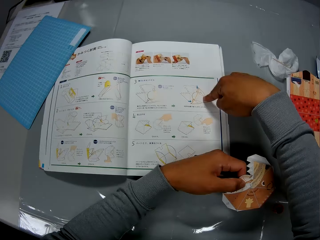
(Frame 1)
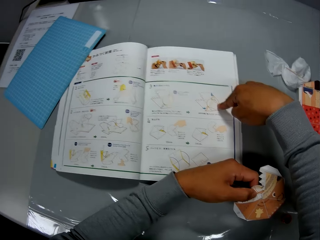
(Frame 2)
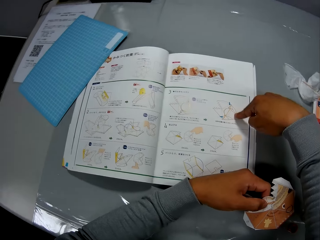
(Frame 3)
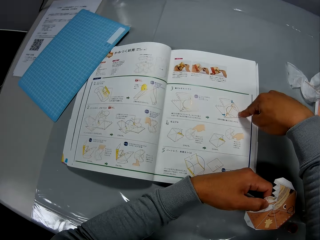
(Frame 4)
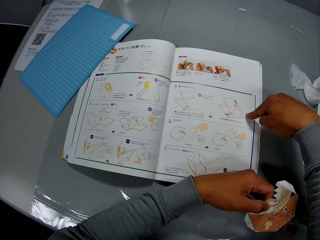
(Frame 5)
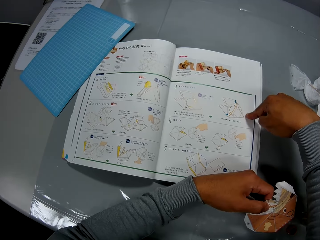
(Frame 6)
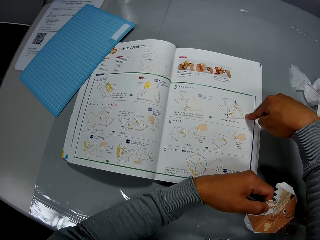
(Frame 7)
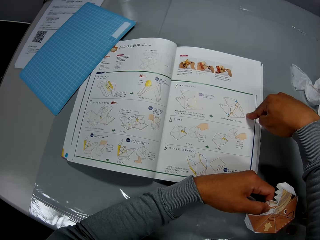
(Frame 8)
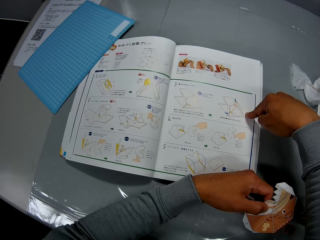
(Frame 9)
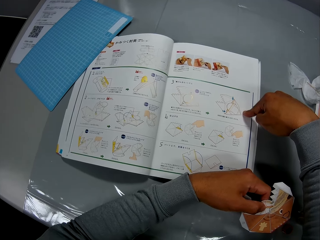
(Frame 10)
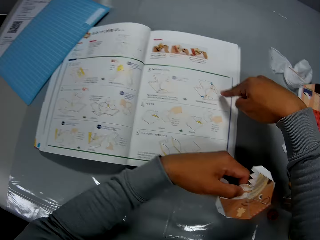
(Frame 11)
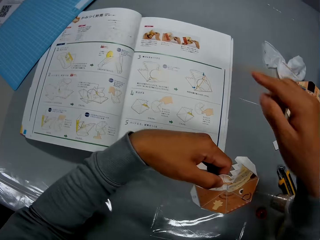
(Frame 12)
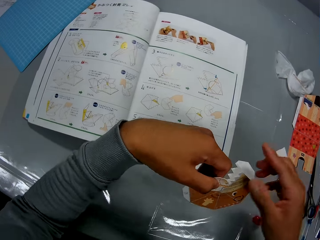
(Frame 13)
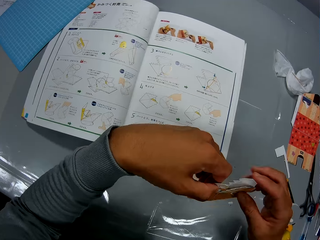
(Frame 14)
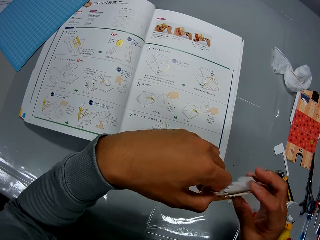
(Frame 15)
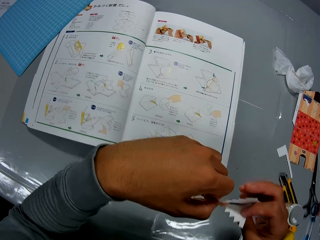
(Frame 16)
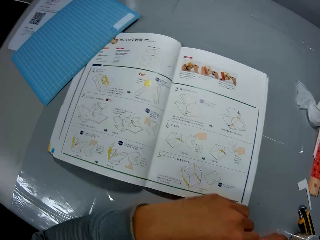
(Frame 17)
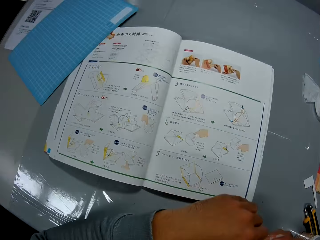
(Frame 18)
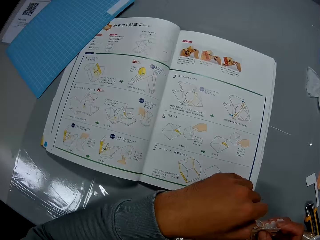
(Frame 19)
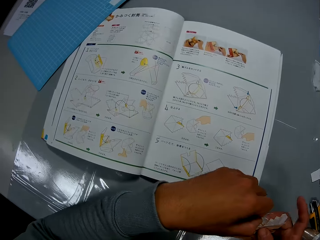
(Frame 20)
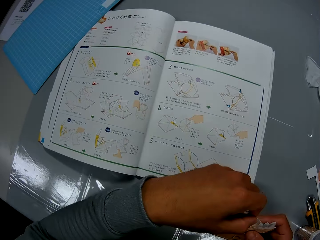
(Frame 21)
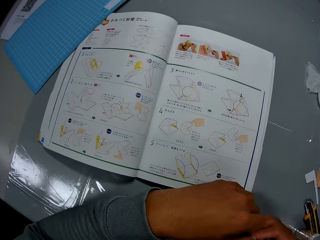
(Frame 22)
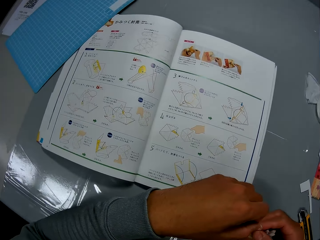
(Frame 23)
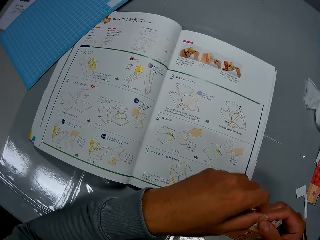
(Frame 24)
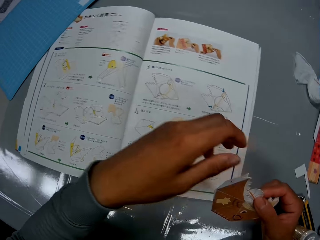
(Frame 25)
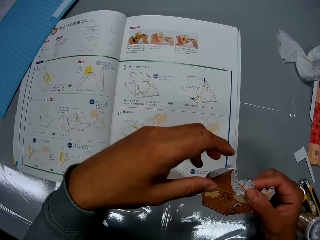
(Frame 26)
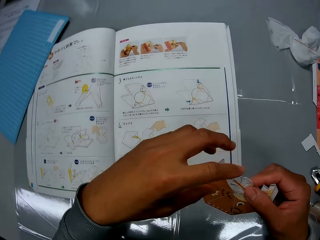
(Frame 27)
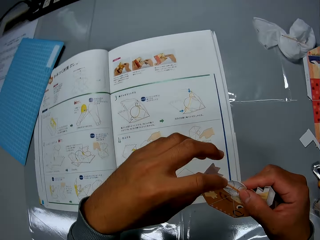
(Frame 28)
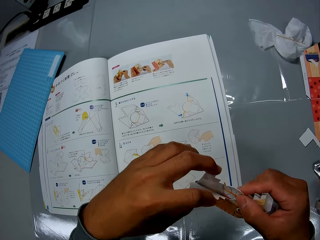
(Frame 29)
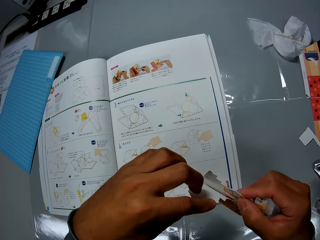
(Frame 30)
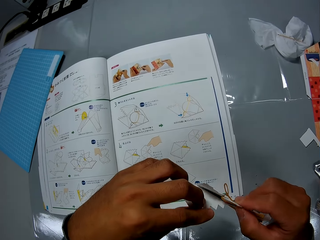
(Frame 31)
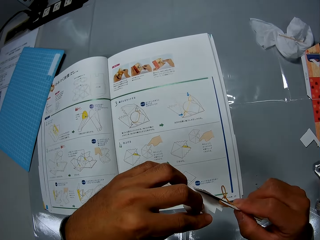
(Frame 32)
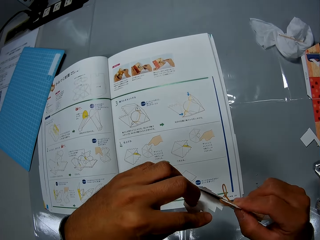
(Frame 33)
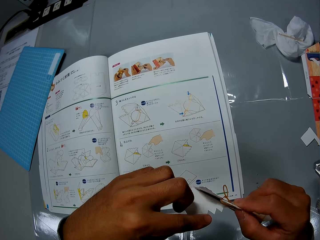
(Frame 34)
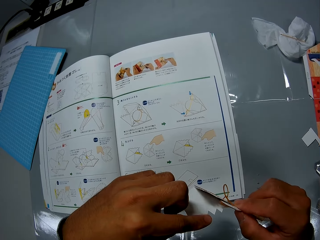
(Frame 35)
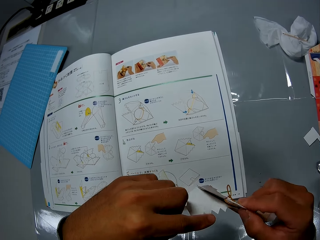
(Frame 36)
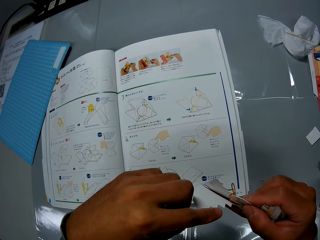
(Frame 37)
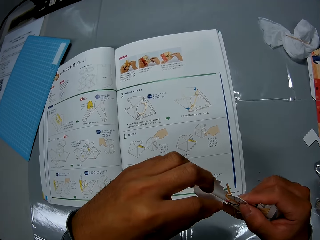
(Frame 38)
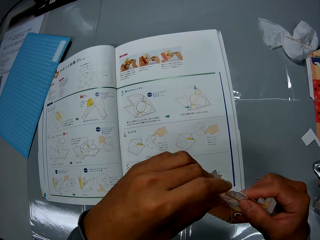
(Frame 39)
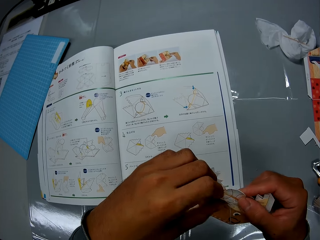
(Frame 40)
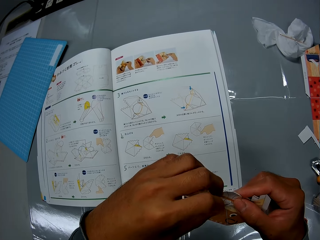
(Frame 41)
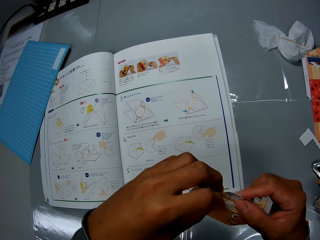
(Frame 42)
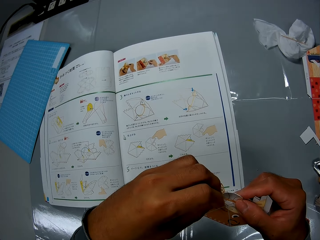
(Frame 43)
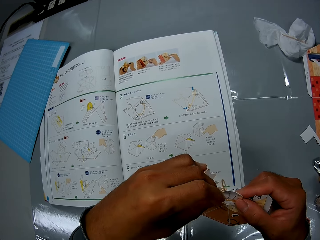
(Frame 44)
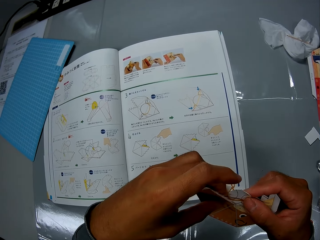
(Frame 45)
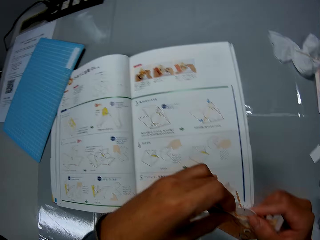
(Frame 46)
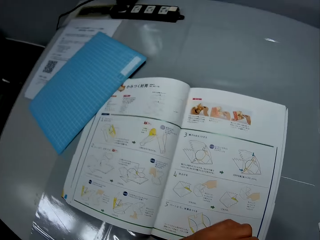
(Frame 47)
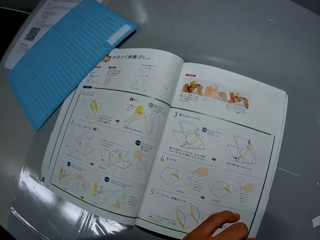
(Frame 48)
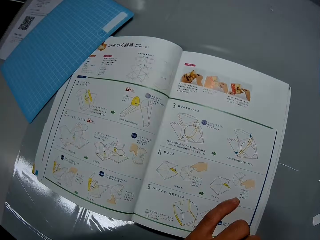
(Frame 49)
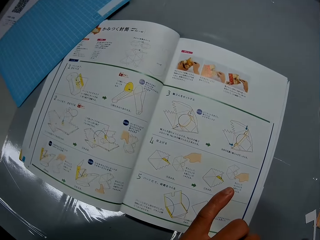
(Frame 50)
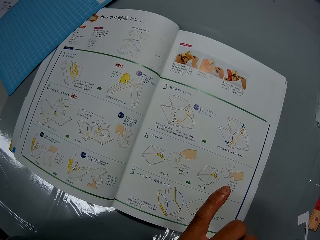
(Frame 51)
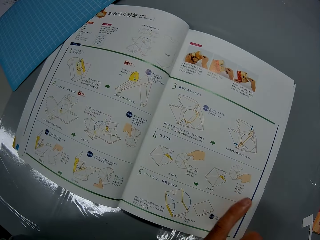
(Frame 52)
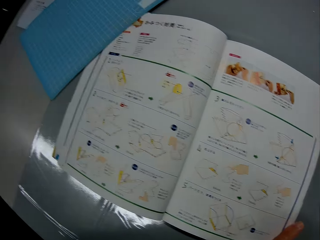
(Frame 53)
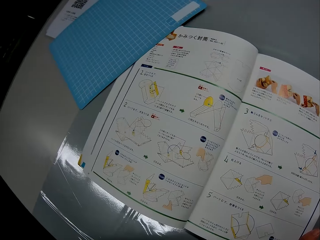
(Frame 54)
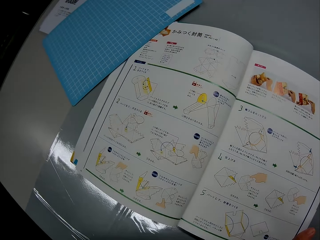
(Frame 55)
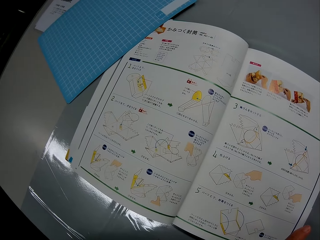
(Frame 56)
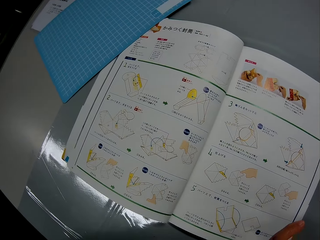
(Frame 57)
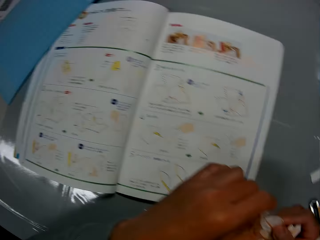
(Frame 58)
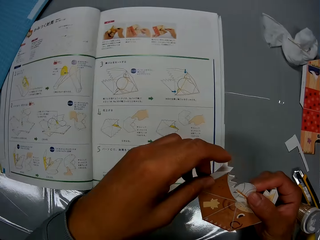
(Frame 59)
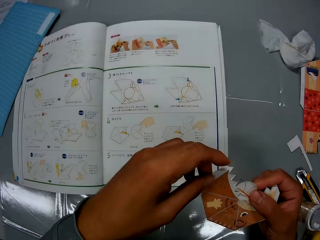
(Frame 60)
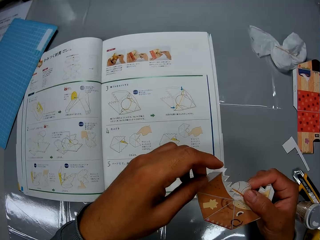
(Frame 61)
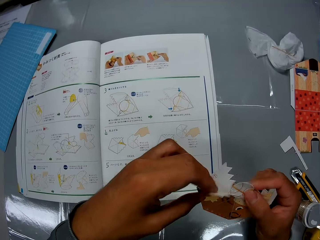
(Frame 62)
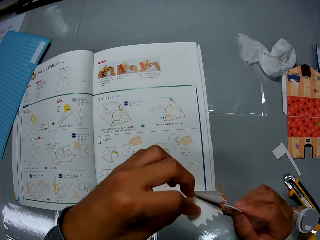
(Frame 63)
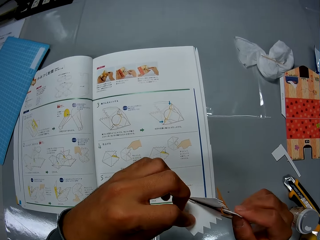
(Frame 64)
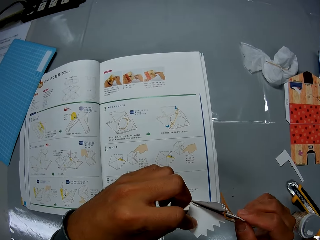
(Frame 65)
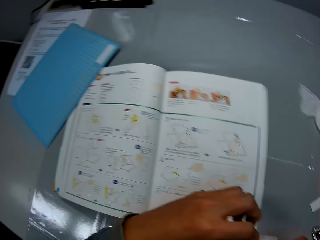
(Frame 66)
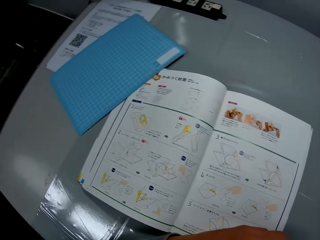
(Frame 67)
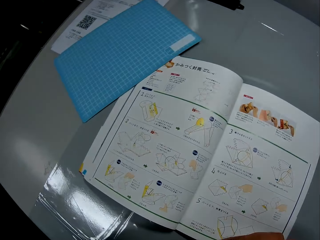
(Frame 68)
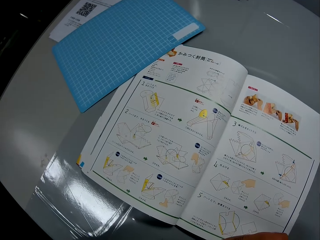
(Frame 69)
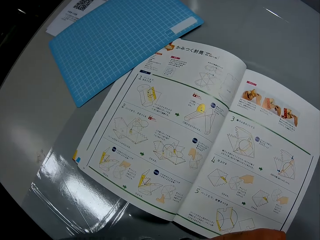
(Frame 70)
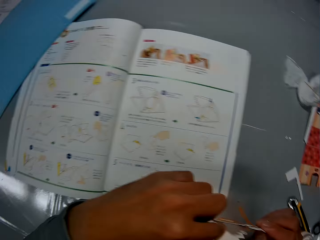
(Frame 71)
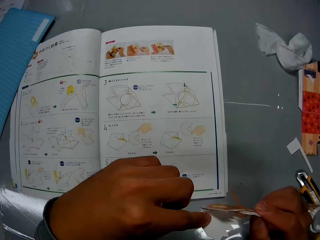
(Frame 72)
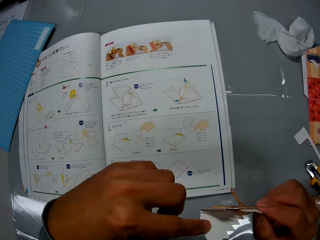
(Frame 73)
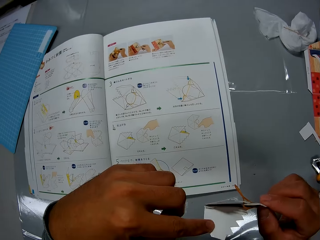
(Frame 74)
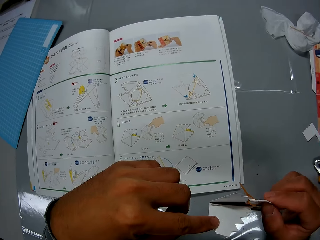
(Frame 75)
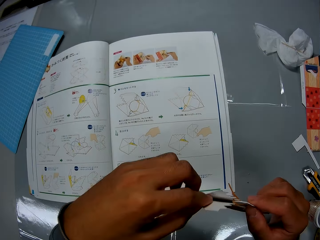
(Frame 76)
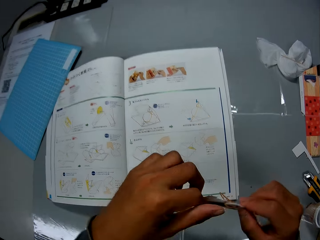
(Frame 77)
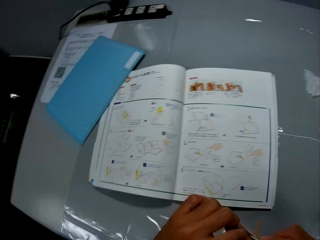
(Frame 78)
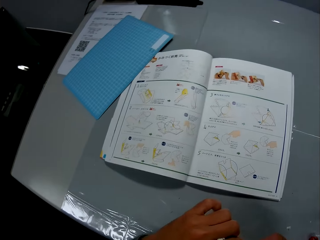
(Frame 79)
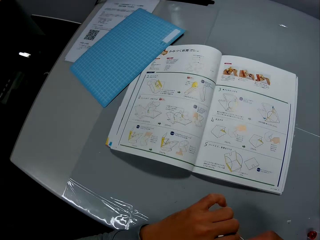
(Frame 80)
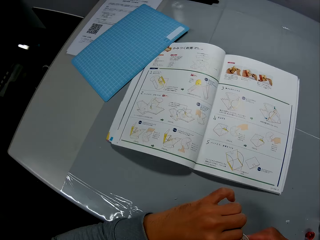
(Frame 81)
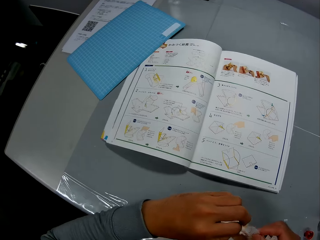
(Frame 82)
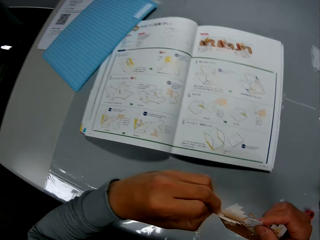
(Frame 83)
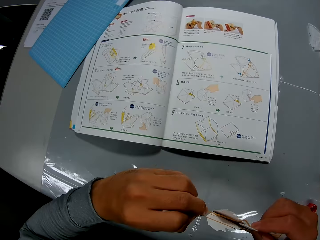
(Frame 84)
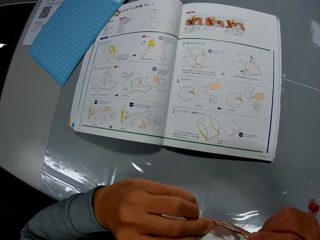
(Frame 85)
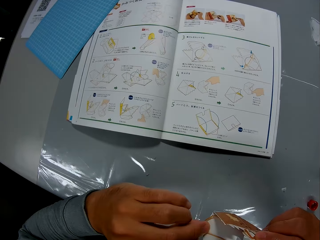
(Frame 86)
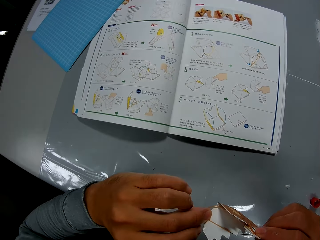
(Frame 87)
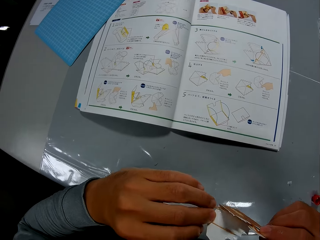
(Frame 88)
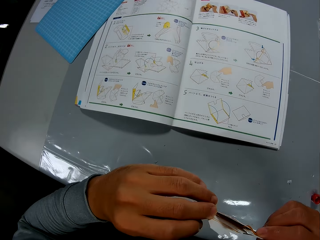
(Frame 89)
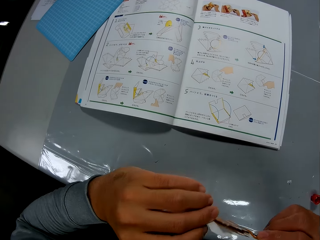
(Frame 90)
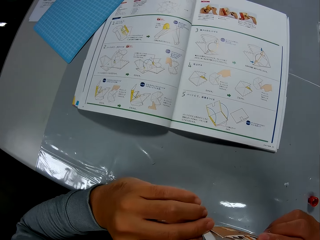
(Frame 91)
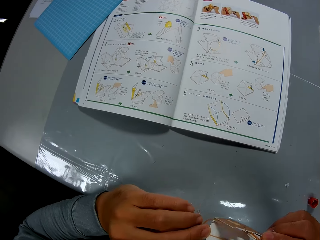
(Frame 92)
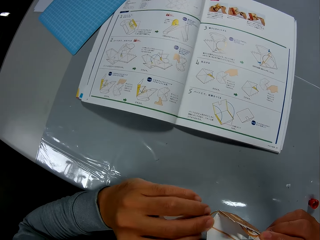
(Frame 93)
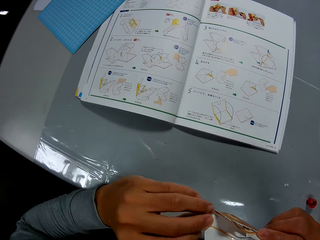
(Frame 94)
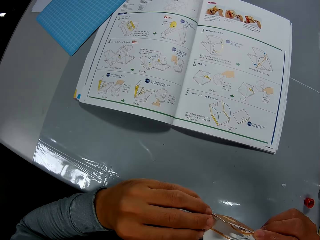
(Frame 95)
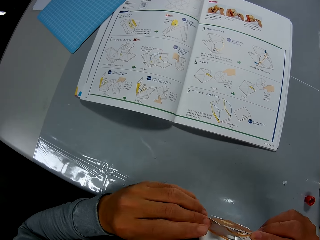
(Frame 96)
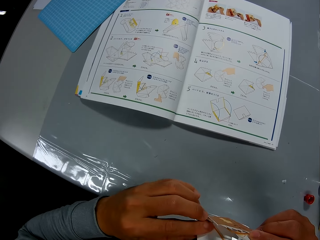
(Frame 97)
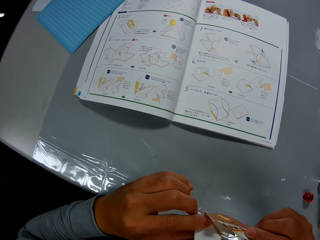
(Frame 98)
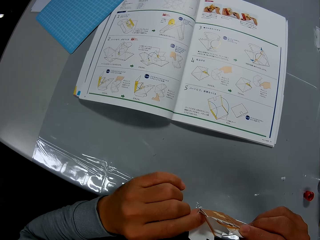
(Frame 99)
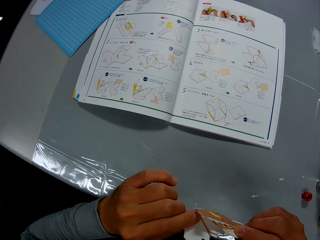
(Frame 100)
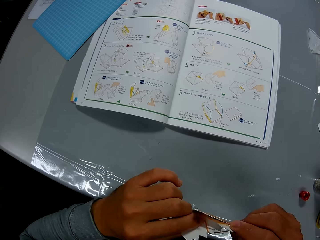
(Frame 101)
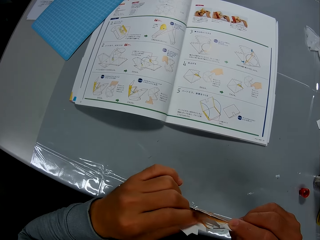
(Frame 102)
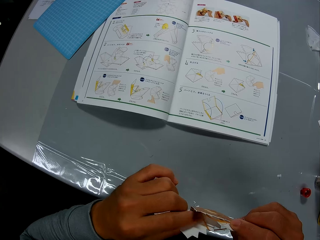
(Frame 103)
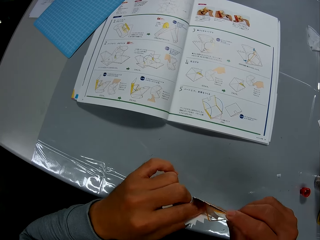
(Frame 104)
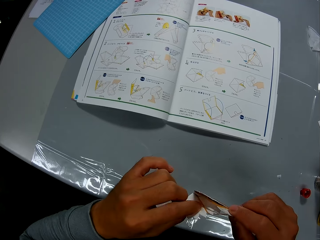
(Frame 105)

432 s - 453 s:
The camera wearer examines the paper craft in his hands. He crafts the crafting paper. He looks at the manual. He turns the crafting paper. He looks at the manual. He crafts the crafting paper. He continues to fix the rubber band on the paper craft.
